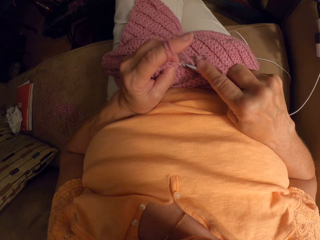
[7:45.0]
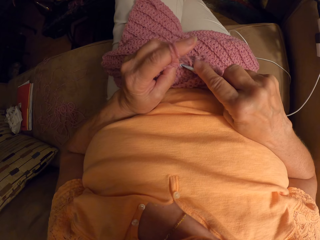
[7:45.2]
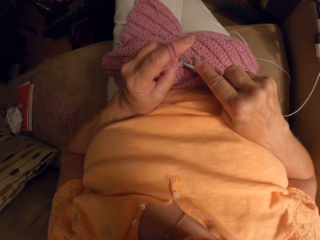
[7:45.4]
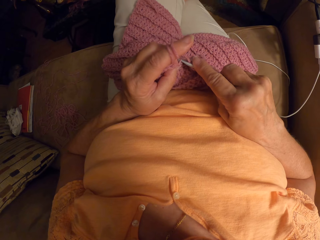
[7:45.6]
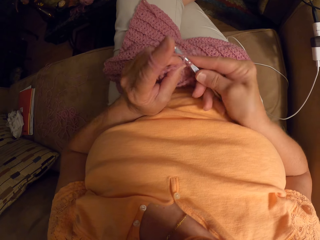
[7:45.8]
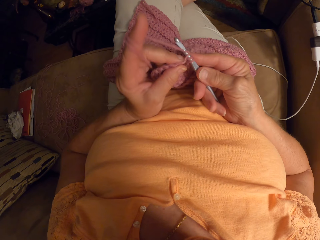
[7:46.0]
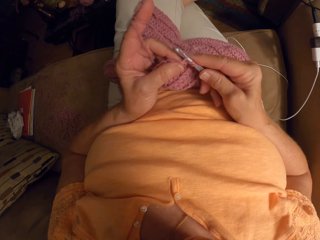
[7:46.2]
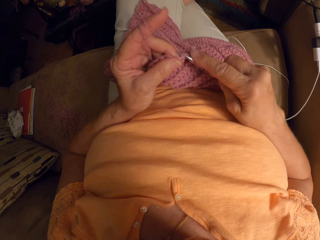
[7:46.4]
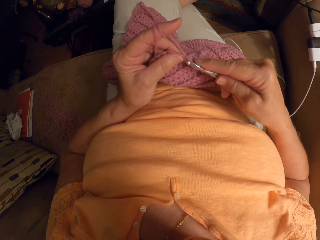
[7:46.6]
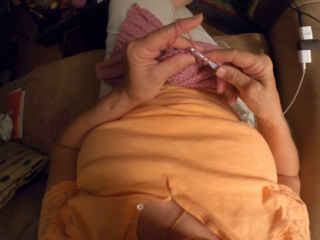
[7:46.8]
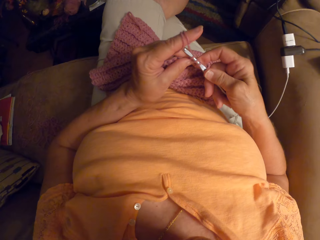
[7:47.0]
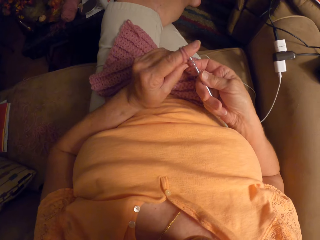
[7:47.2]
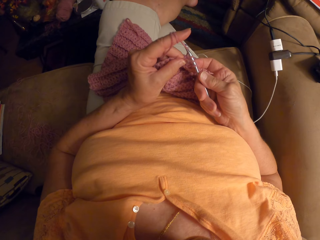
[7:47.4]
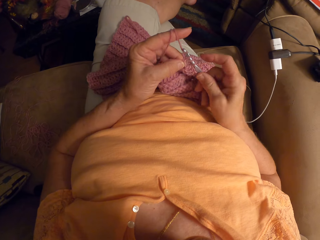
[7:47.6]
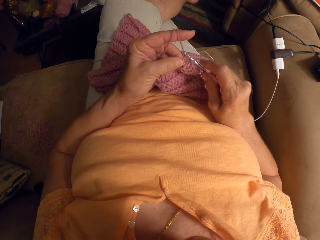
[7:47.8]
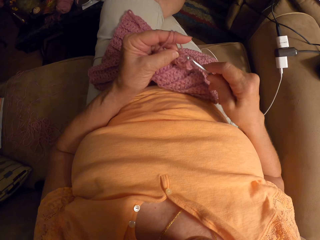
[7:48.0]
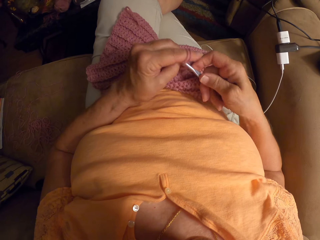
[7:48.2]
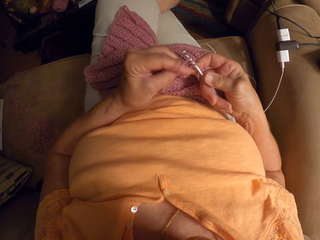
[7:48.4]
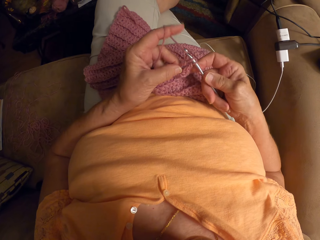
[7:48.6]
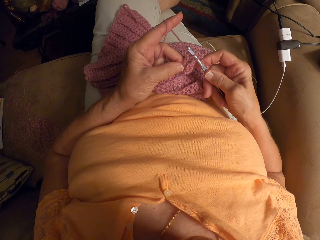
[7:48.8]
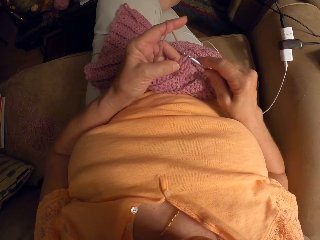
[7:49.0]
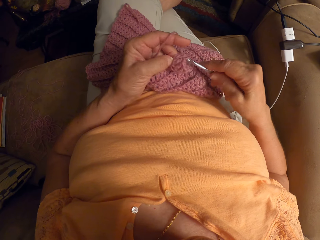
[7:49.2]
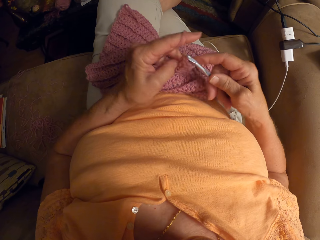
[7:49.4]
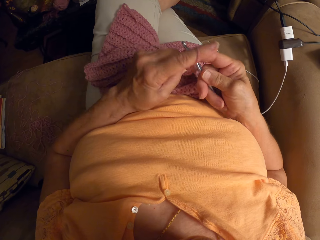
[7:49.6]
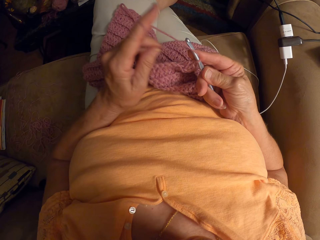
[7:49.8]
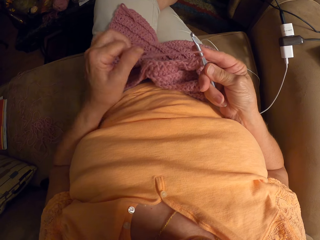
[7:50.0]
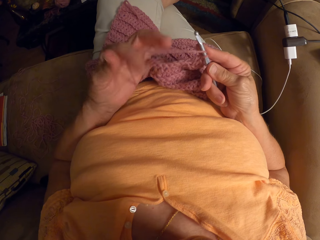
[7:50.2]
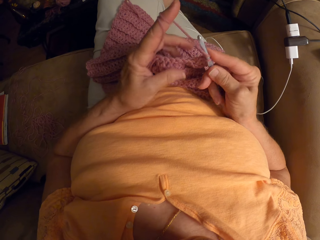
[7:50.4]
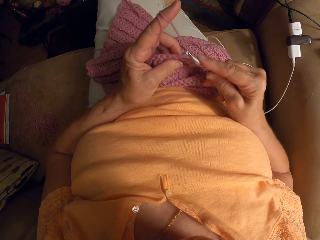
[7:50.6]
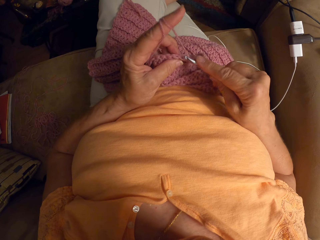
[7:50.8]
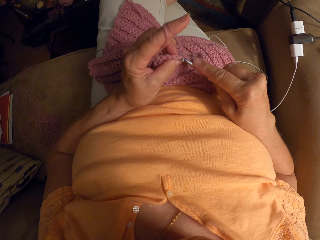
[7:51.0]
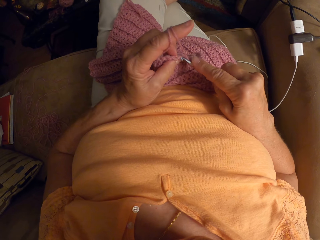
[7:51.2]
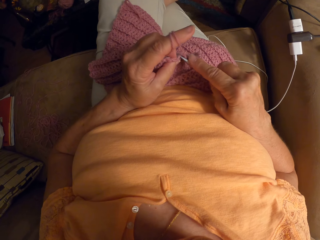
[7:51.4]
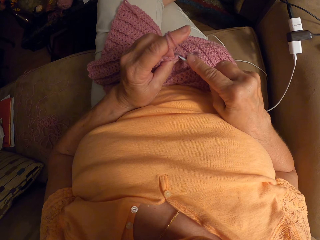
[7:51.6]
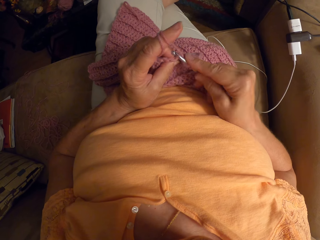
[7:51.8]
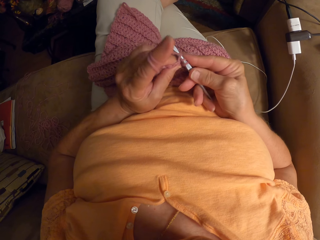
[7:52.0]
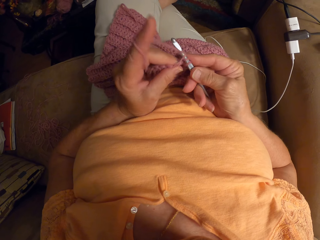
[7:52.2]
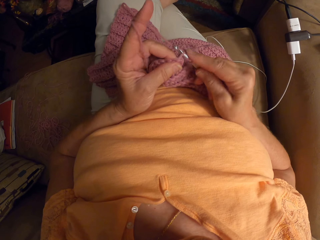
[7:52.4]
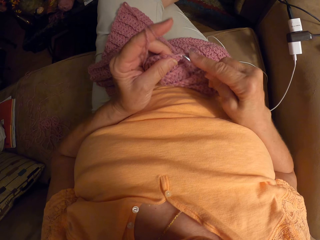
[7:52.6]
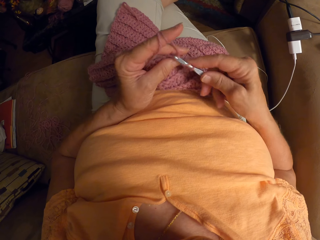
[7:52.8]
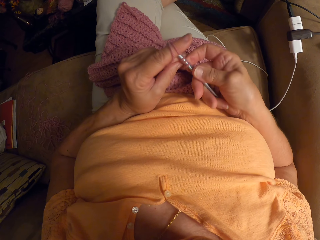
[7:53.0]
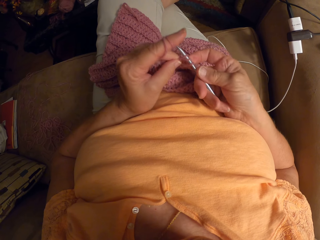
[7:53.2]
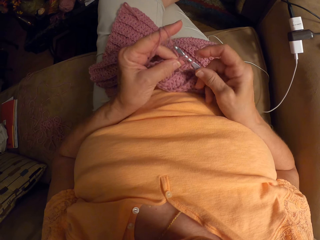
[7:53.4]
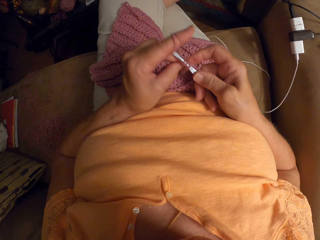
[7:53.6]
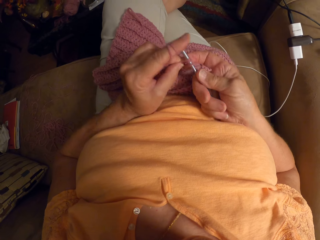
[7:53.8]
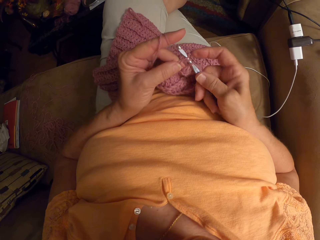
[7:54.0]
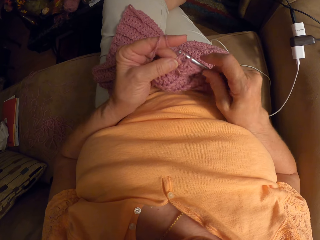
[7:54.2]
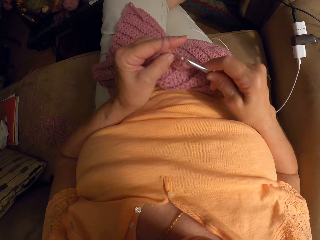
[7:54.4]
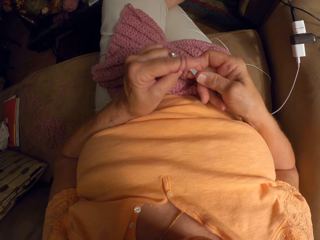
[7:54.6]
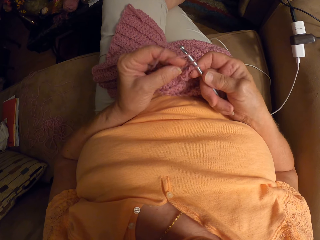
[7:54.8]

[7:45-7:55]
The camera wearer continues crocheting with the yarn using a crochet hook. She wraps the yarn around her left hand, on her index finger. She continues crocheting with the yarn using the crochet hook.

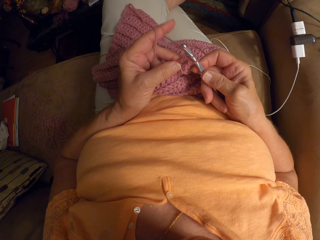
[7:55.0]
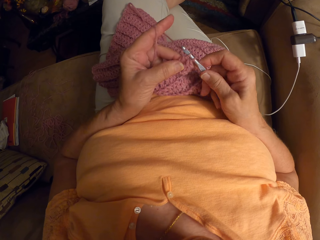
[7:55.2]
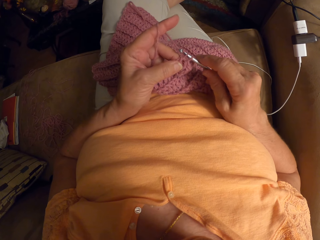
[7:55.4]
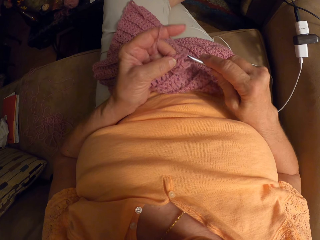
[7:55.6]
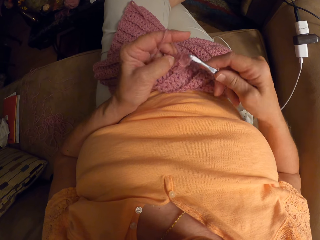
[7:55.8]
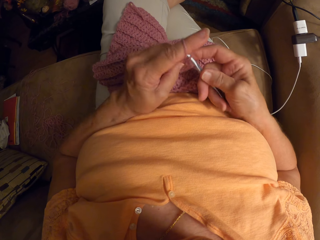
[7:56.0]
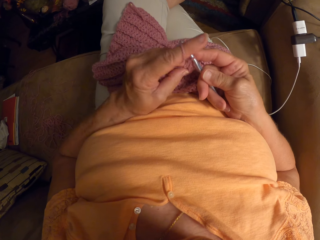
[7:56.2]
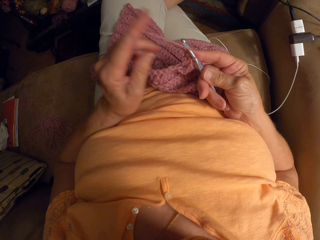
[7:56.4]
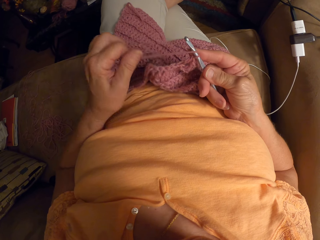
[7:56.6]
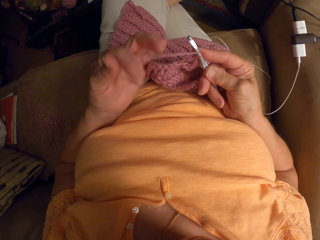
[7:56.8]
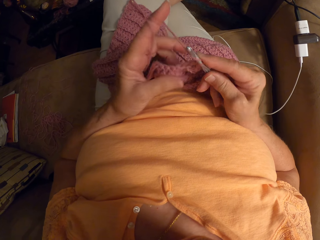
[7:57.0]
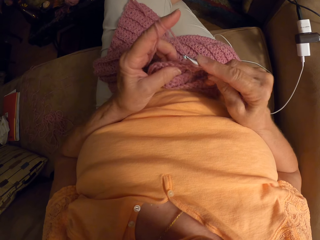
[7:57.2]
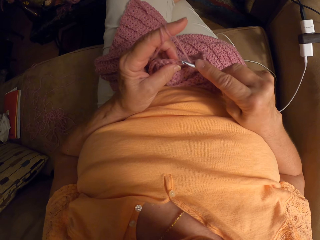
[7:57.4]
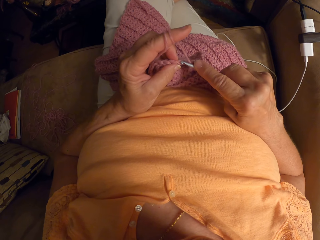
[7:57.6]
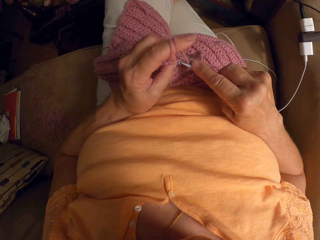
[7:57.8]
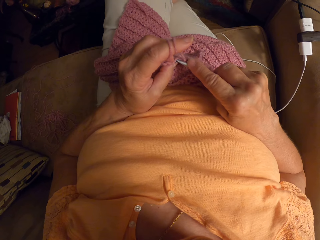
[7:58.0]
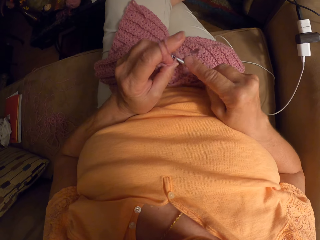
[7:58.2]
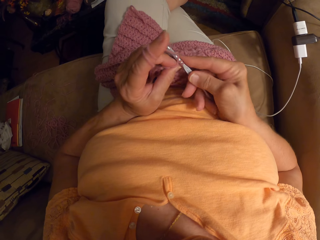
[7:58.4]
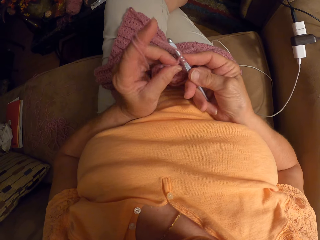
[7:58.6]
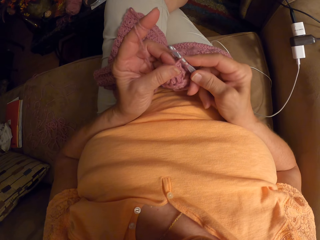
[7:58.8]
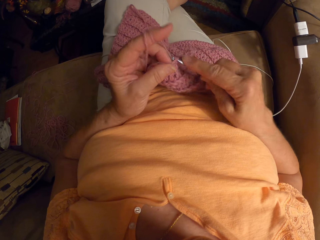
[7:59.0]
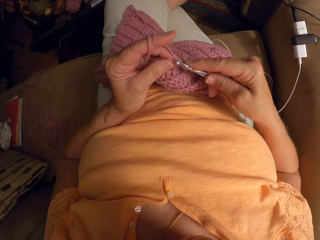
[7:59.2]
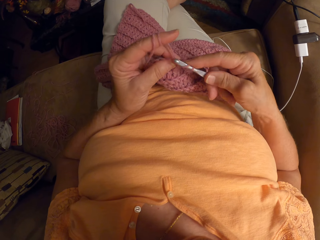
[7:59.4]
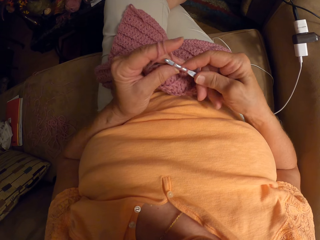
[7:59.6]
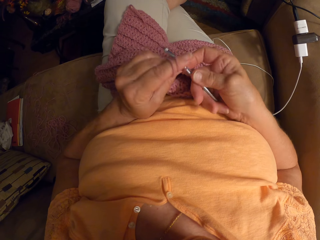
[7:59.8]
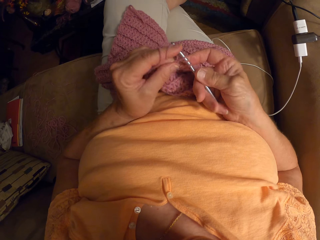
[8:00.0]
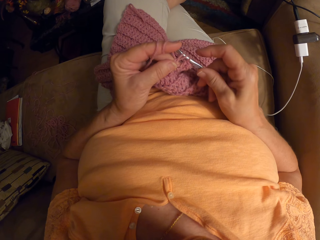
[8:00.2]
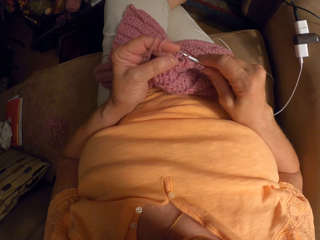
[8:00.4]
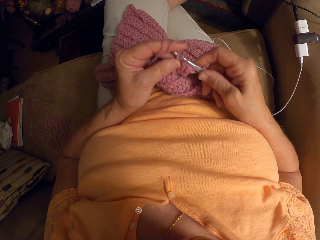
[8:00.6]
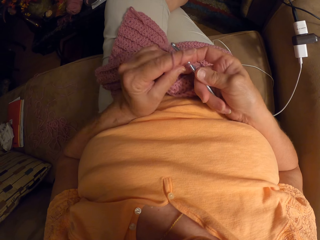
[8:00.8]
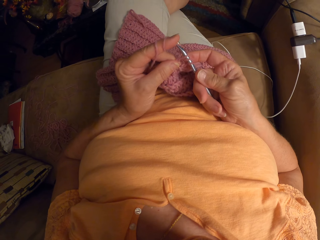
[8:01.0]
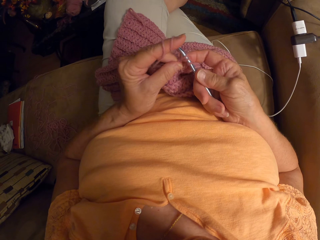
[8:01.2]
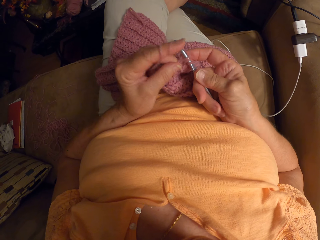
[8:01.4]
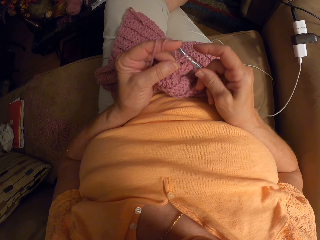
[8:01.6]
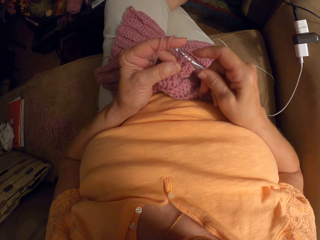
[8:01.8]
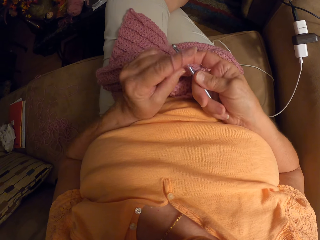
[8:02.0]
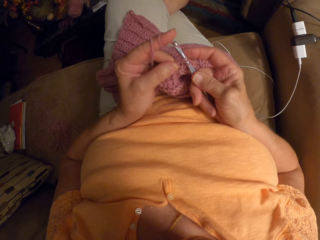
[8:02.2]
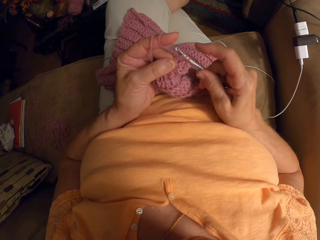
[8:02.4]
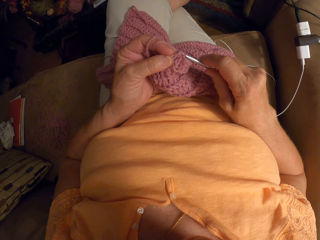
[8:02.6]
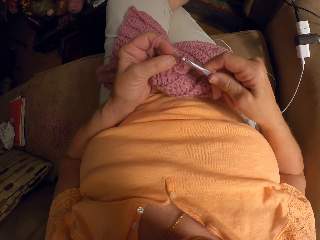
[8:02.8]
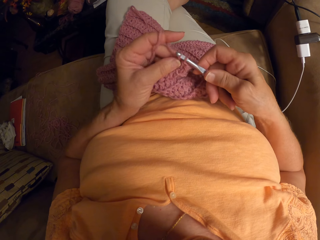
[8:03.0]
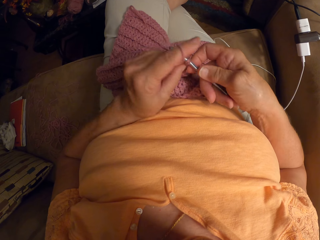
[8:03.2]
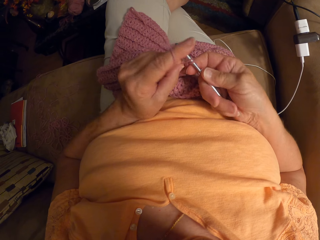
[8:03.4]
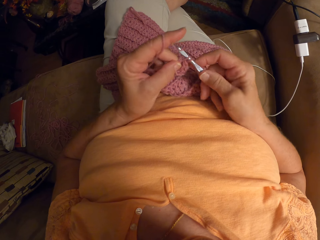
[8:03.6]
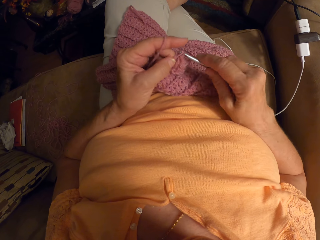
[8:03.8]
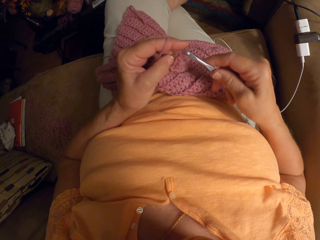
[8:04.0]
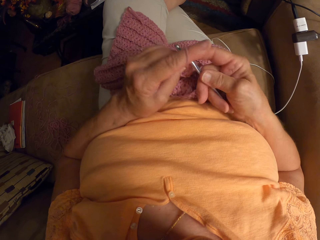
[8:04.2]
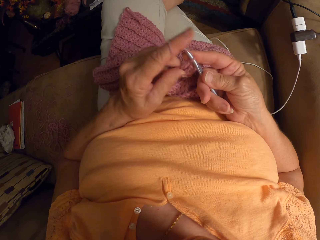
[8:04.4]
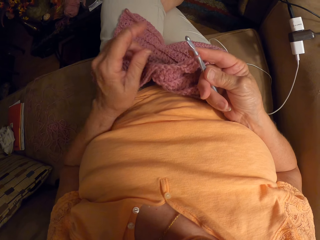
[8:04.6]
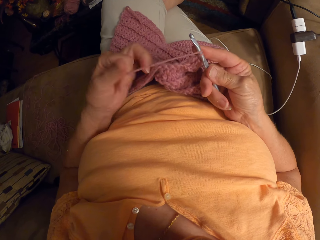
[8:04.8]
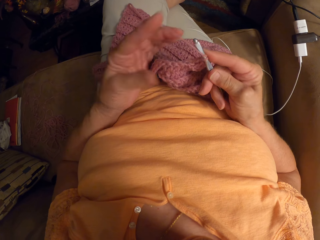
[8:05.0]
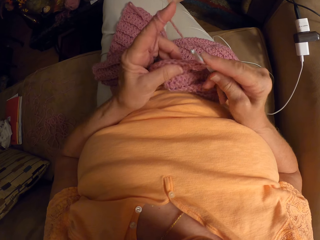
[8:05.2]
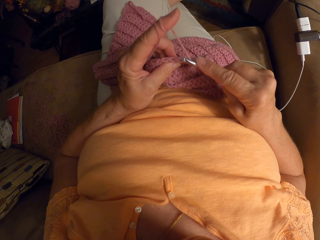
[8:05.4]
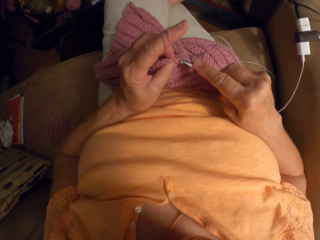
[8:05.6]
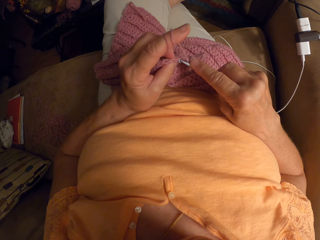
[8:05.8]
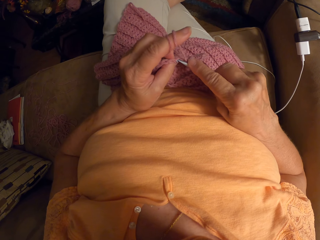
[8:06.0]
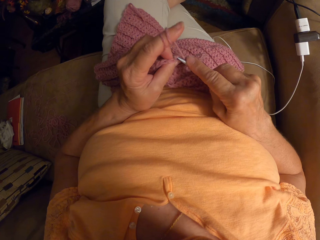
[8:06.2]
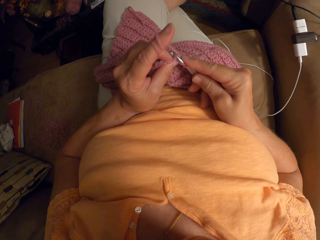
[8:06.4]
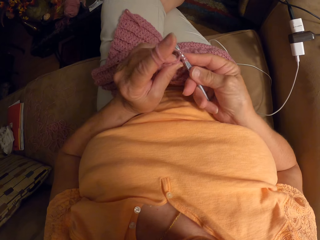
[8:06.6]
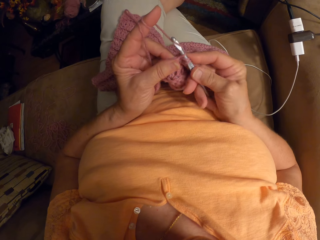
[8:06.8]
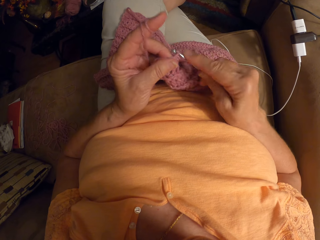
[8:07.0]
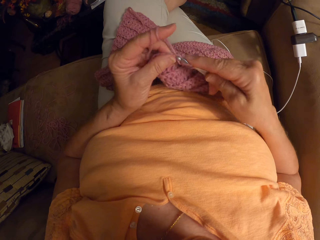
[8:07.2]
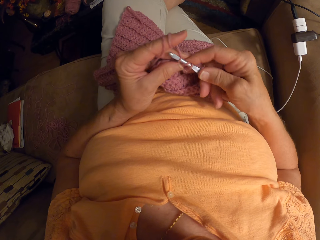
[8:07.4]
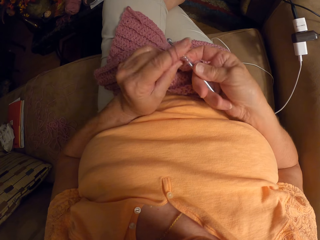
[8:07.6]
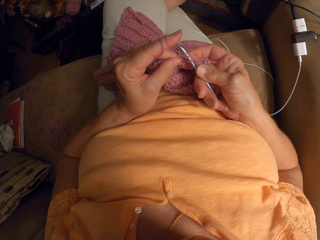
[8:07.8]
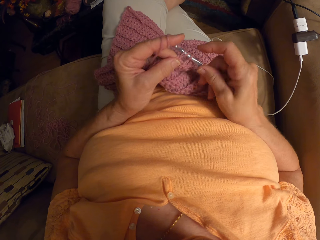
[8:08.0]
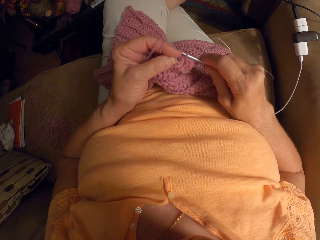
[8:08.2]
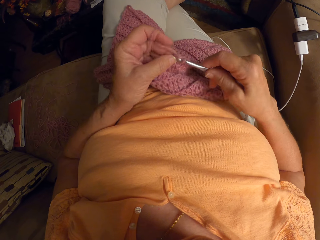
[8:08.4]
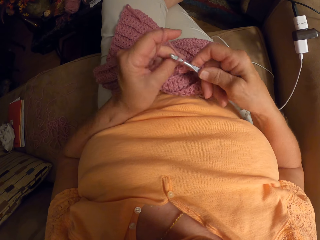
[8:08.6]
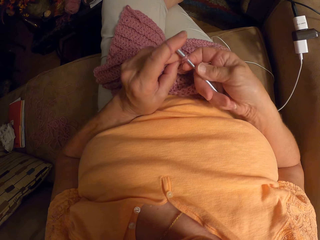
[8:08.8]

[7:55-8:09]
The camera wearer wraps the yarn around her left hand, on her index finger. She continues crocheting with the yarn using a crochet hook. She wraps the yarn around her left hand, on her index finger. She continues crocheting with the yarn using the crochet hook.
